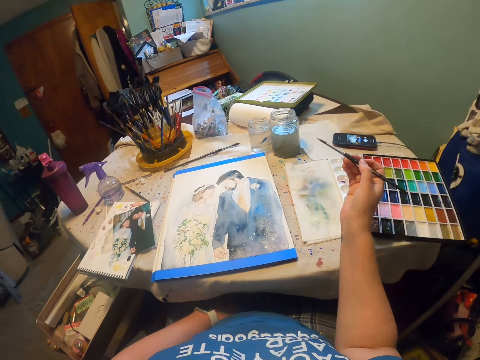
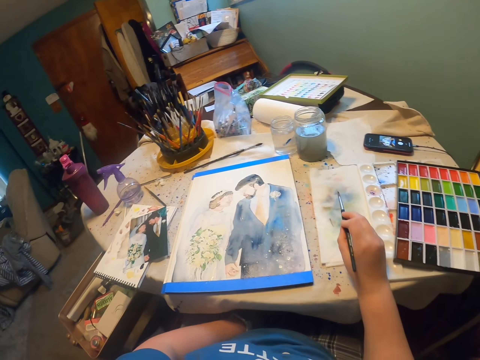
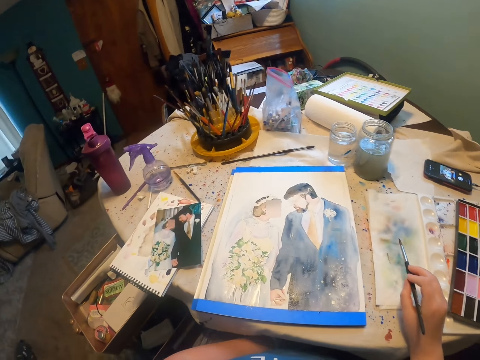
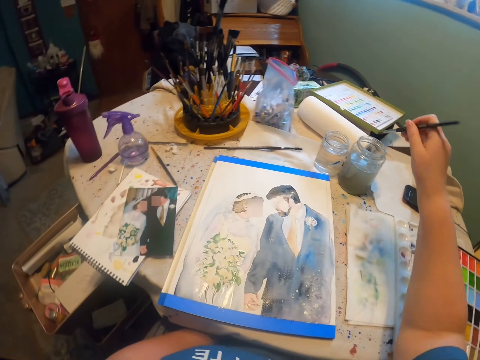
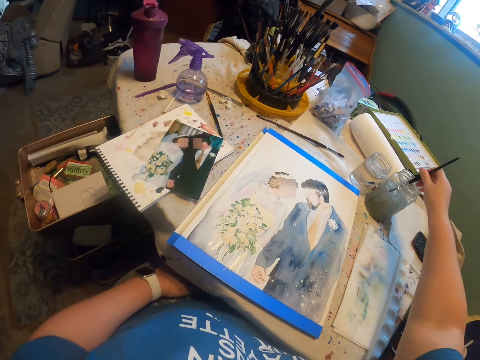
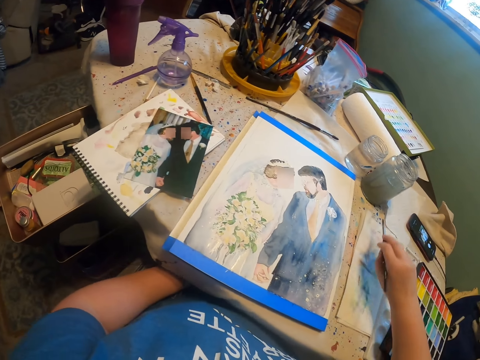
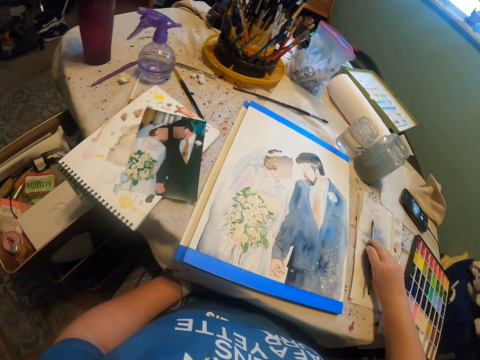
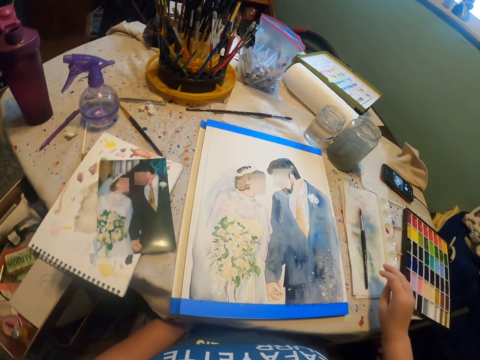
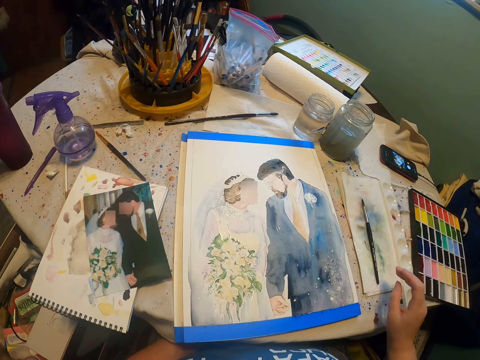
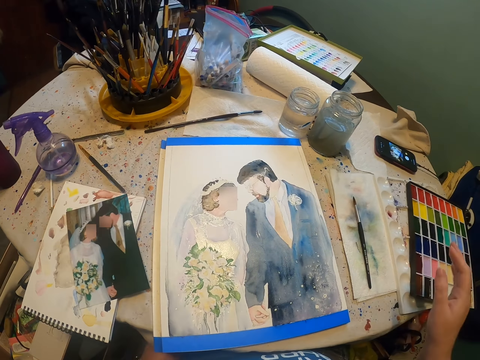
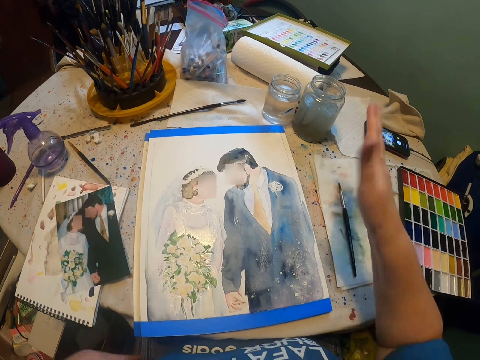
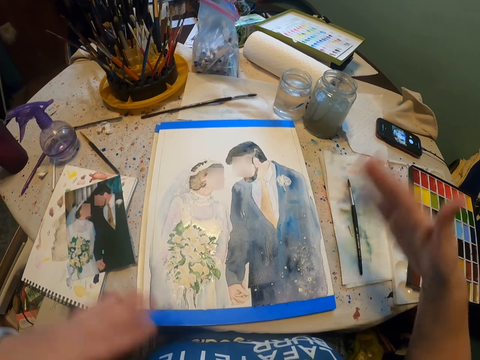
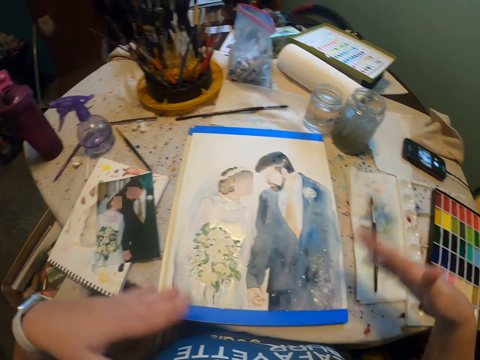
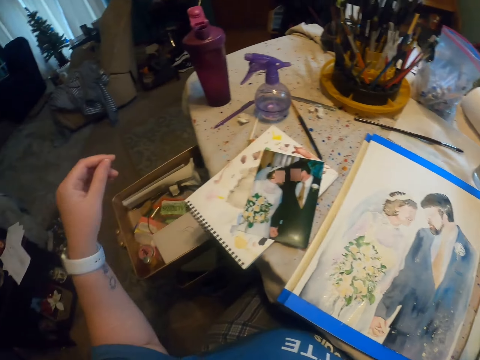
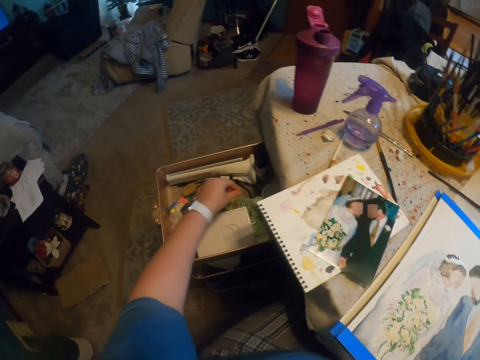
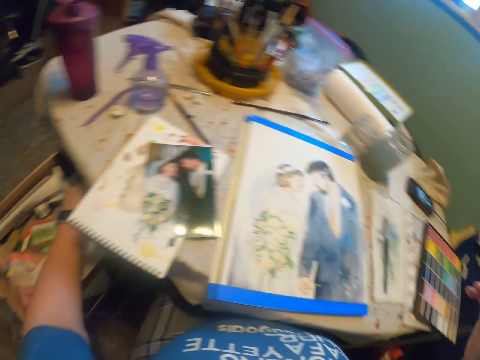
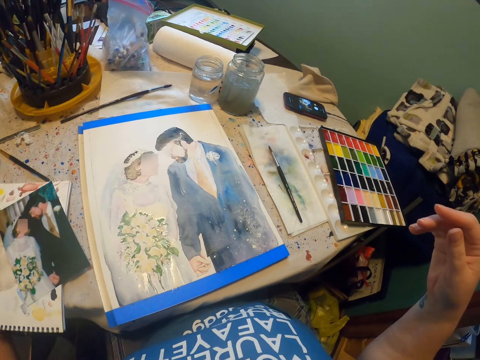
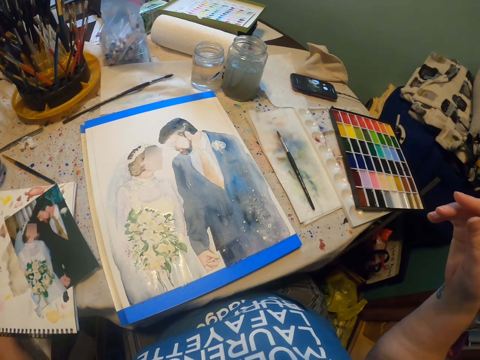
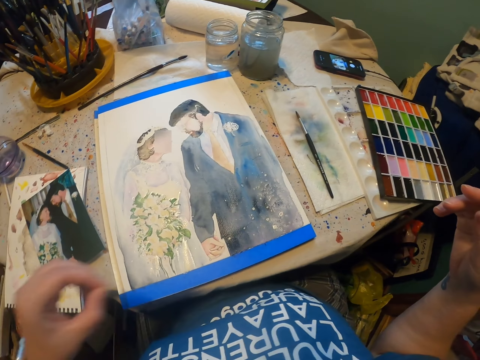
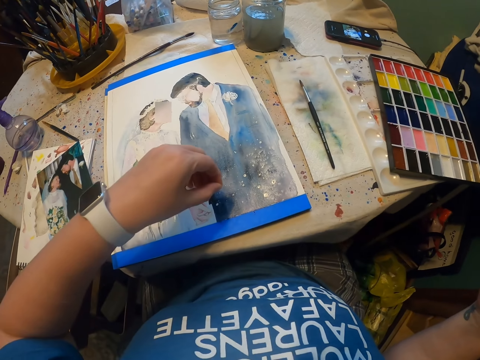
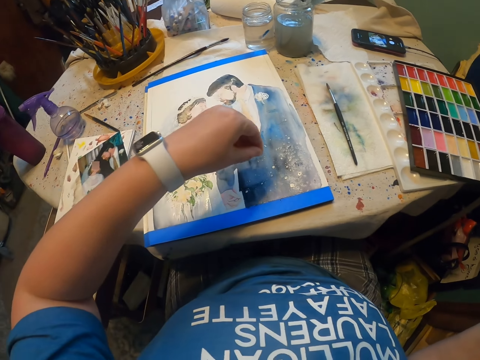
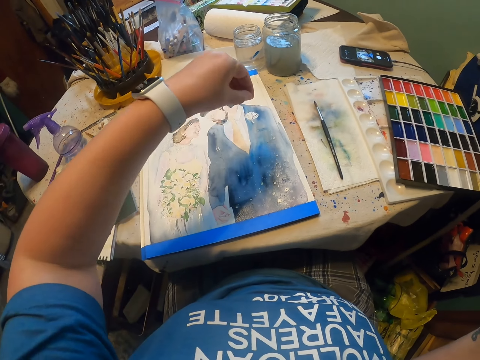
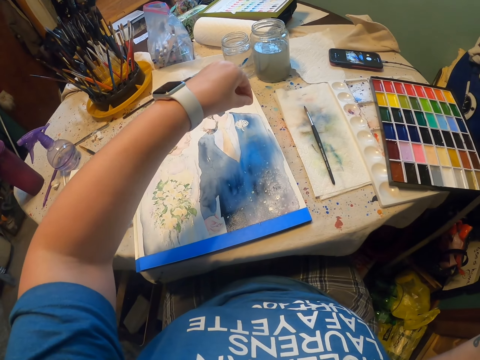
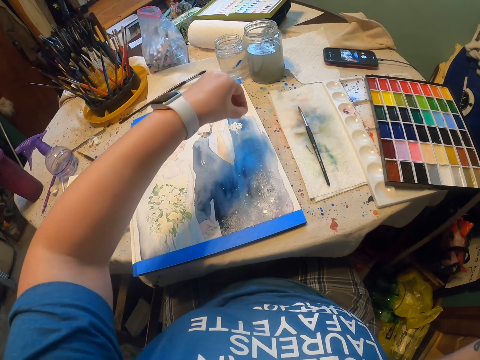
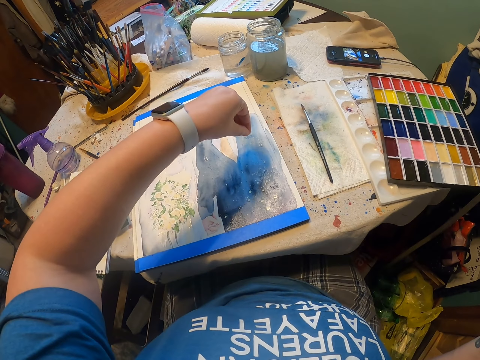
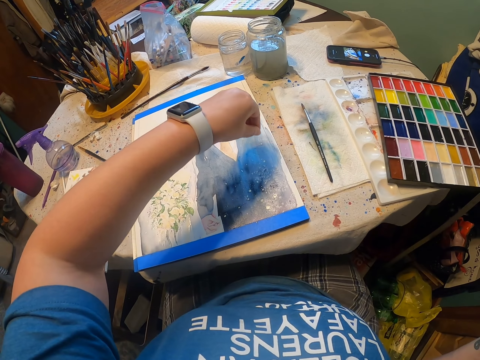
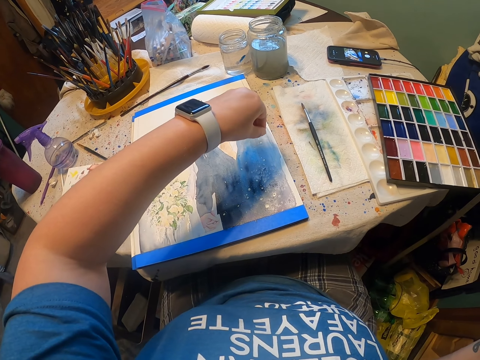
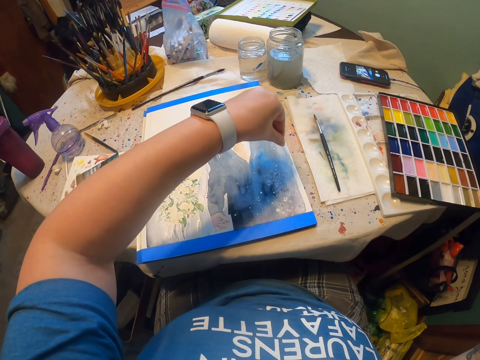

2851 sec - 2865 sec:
The camera wearer dips a paint brush in the water. He takes paint from the paint can. He places the paint brush on the paper. He waves his hands on the art. He picks something from the drawer. He looks at the board on a table. He sprinkles something on the board.

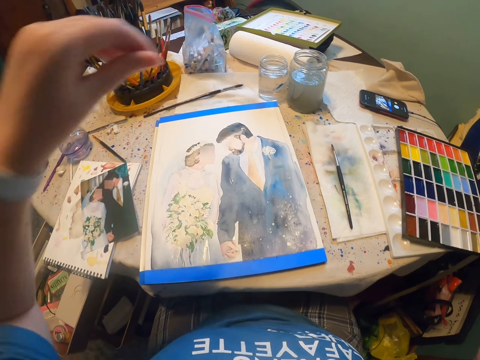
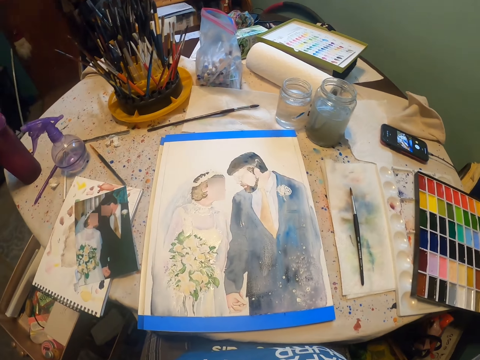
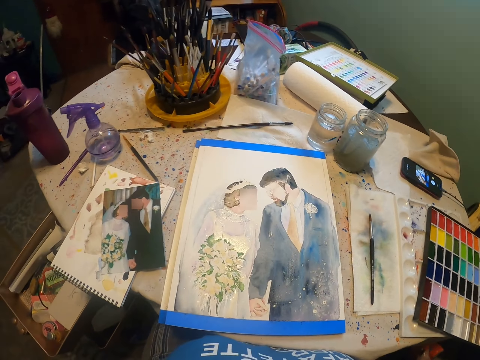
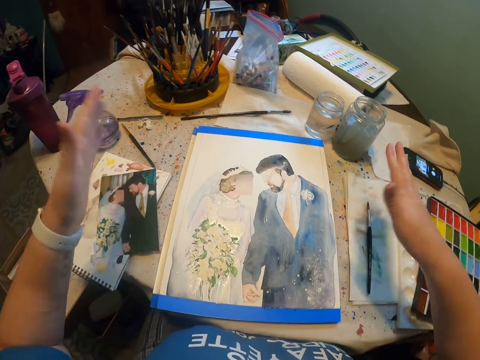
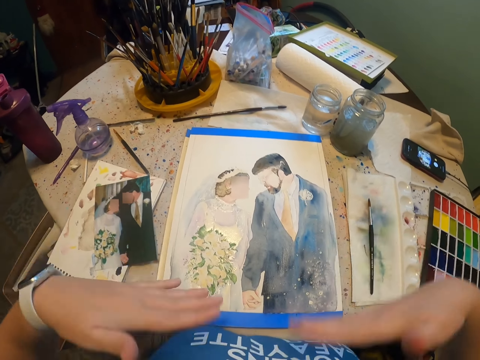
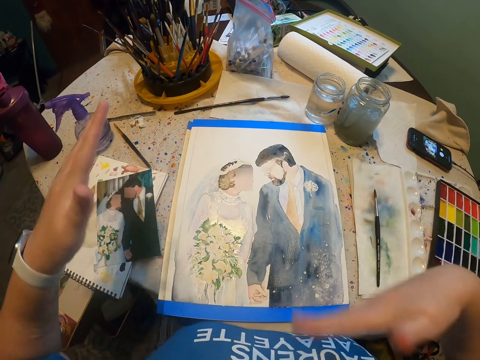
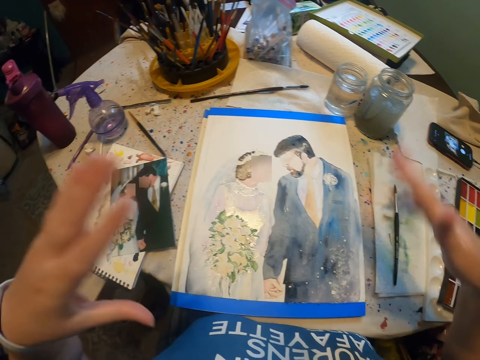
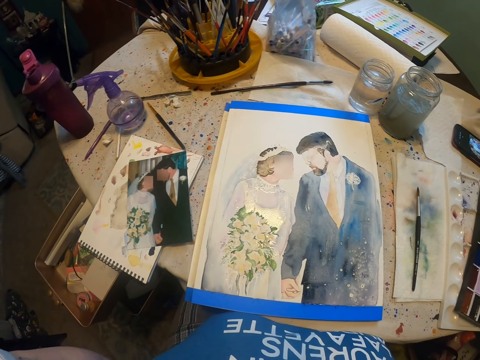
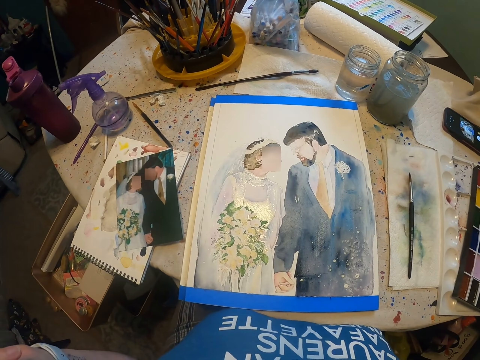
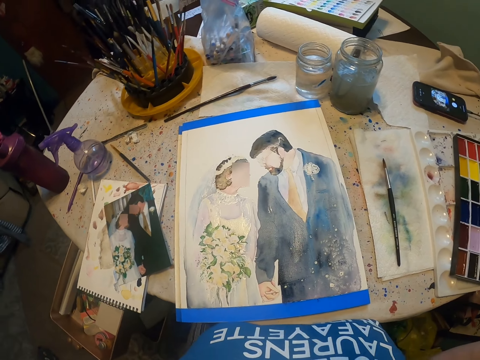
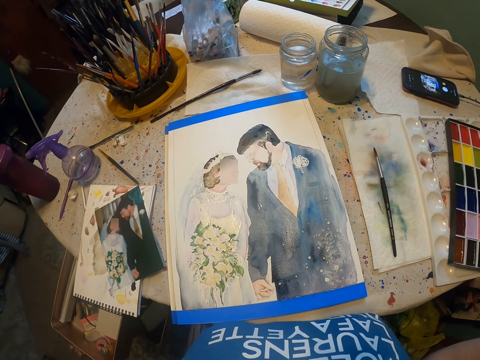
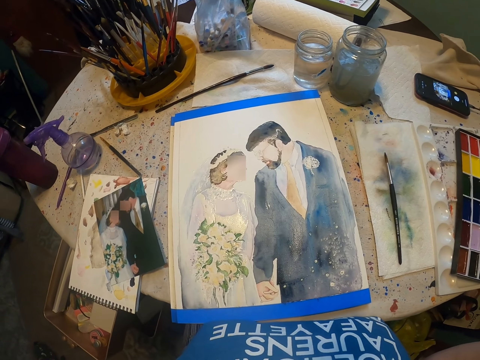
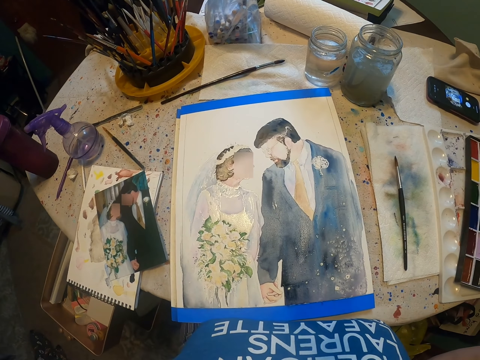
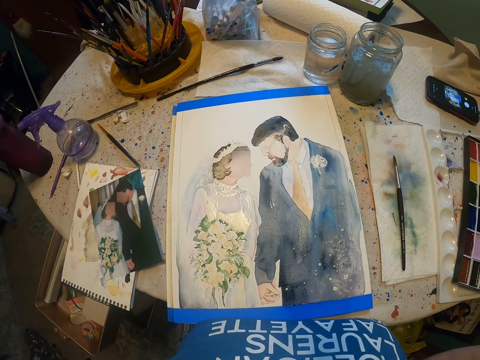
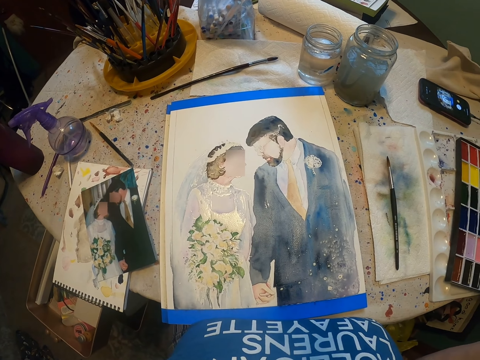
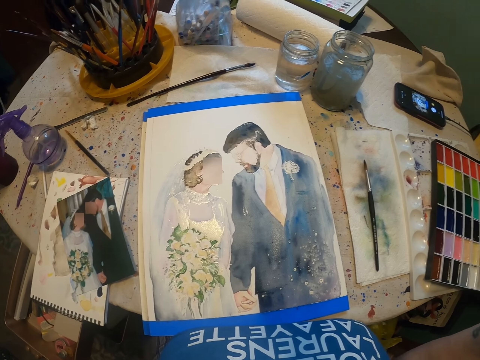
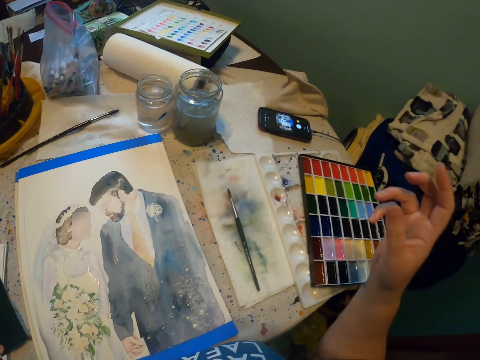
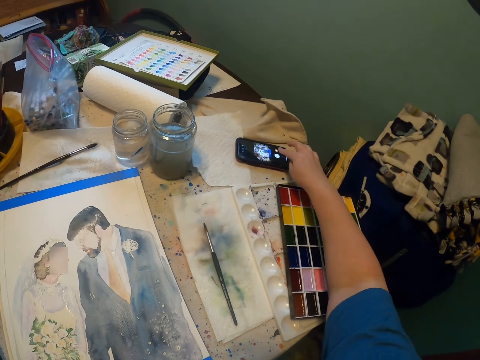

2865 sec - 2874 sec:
The camera wearer waves his hands on the art. He stares at the board on a table.
